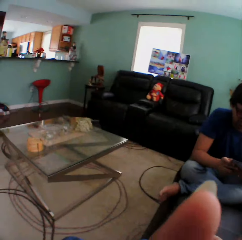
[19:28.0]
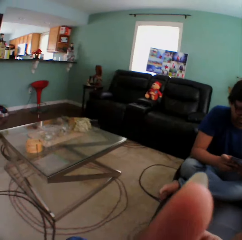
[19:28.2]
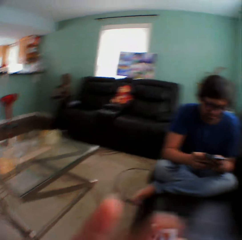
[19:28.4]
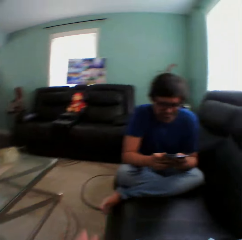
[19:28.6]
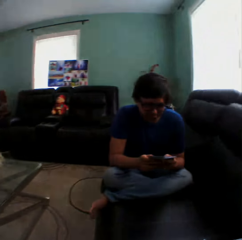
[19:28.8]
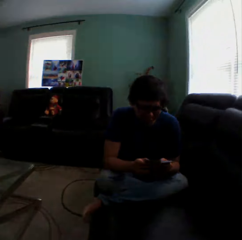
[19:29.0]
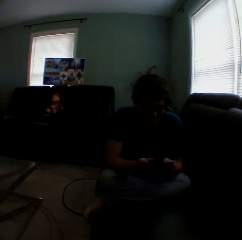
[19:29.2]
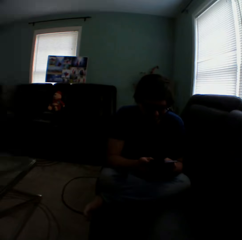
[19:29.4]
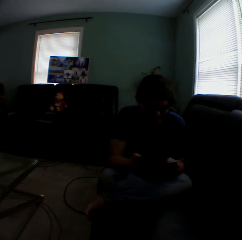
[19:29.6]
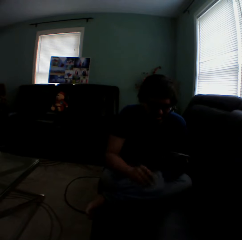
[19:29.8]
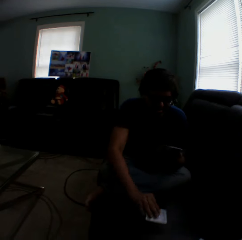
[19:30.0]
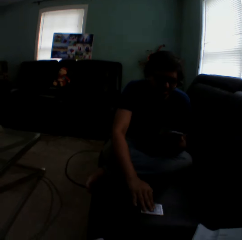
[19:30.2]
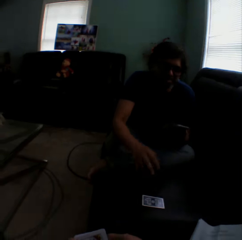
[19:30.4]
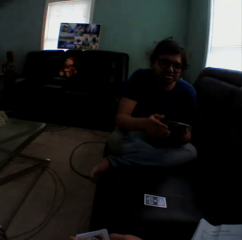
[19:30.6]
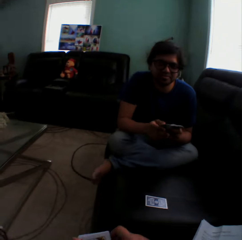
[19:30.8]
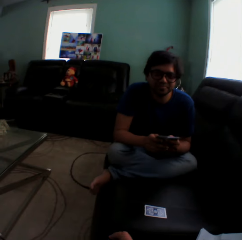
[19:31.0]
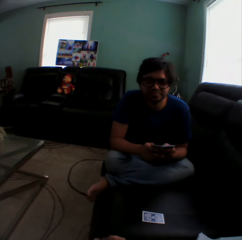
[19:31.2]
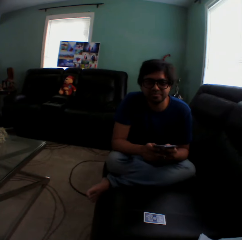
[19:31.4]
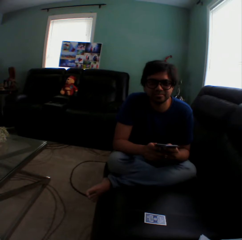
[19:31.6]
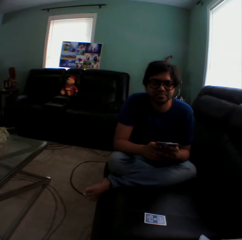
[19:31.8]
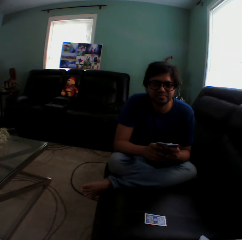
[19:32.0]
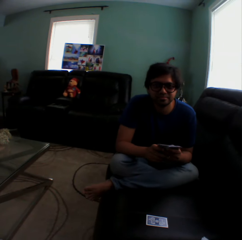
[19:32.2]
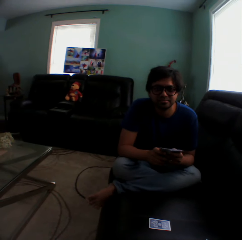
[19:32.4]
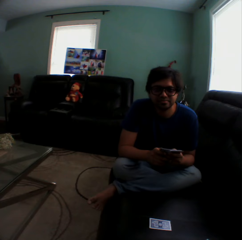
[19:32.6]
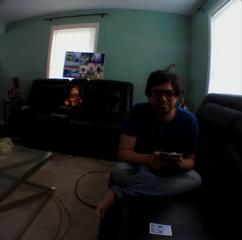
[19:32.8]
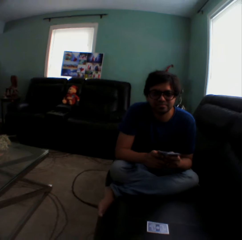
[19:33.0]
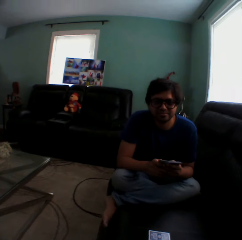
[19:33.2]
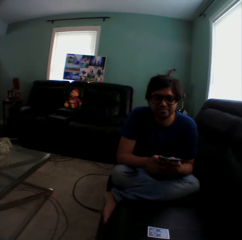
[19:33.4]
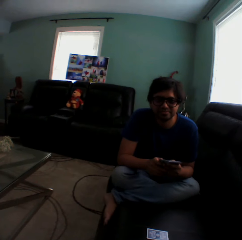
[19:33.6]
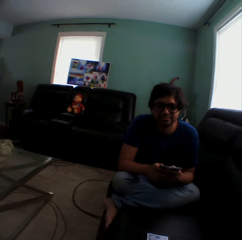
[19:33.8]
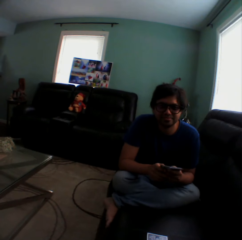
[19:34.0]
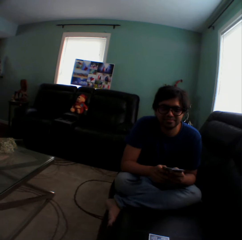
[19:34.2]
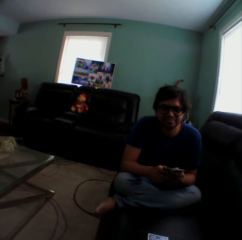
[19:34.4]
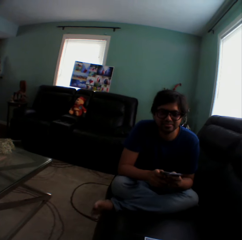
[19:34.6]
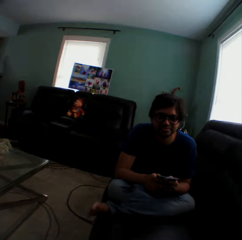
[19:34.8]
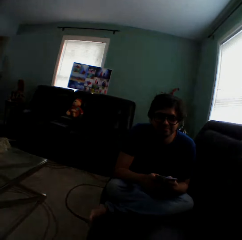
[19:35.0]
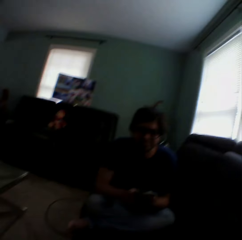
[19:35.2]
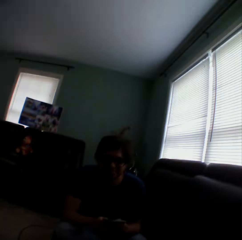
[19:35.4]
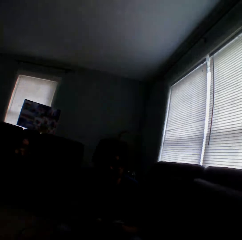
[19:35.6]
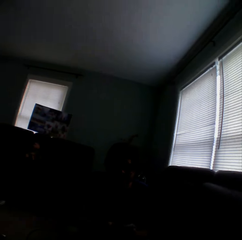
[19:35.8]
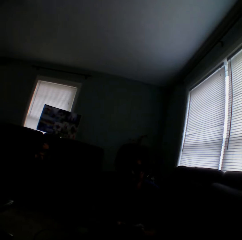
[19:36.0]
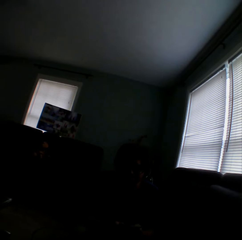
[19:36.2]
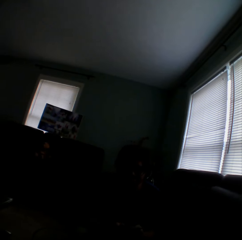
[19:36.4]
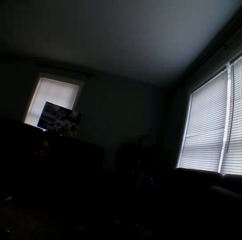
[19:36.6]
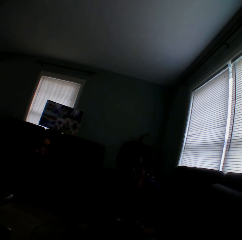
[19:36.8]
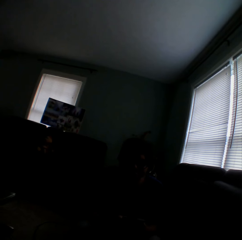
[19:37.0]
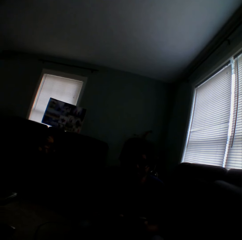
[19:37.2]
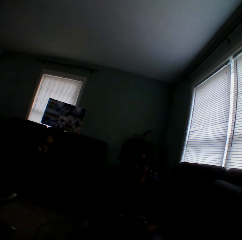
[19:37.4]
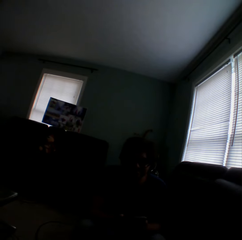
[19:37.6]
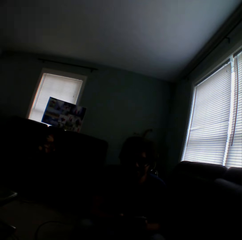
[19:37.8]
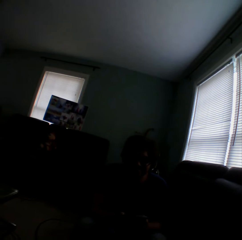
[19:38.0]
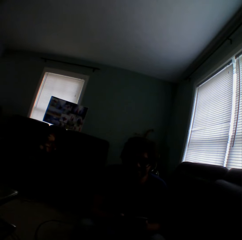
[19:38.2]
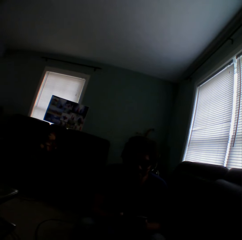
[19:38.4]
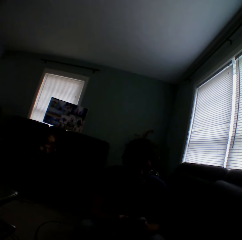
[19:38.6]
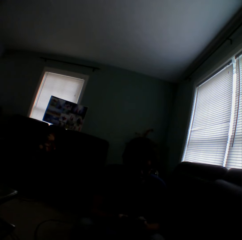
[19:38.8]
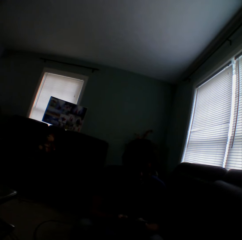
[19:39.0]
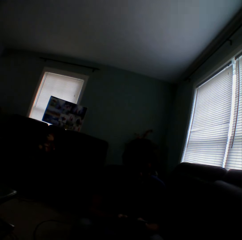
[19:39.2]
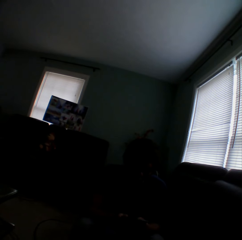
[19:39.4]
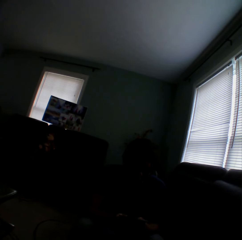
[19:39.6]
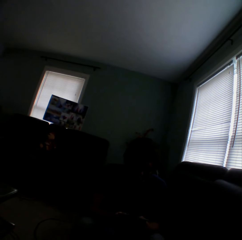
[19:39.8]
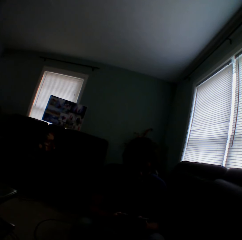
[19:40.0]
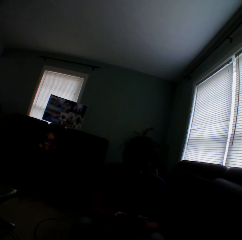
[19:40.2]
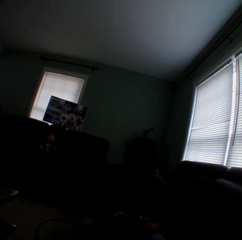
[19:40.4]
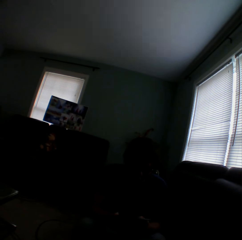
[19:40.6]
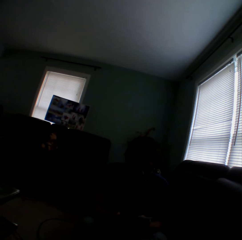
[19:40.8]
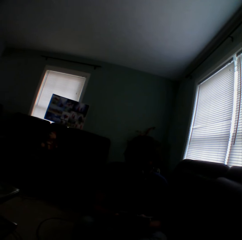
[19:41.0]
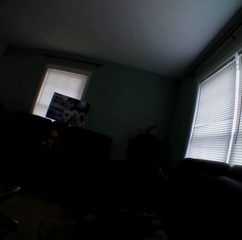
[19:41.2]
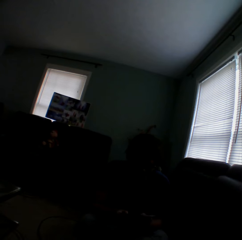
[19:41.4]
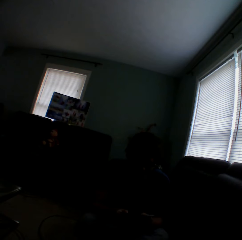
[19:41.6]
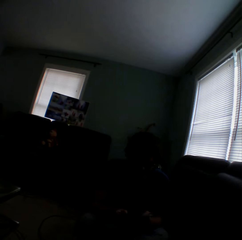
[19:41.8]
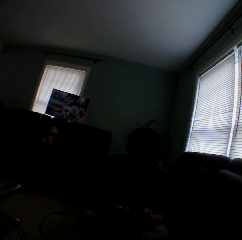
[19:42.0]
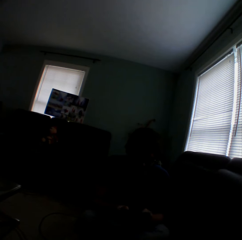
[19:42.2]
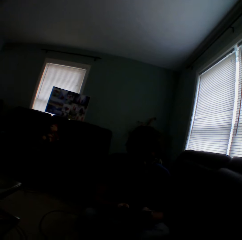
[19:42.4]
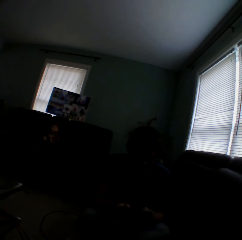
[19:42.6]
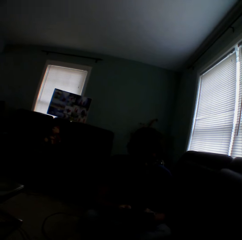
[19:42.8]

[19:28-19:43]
The camera wearer touches the face. A man holds playing cards. The man puts a playing card on the couch. The man sways the foot. The man holds playing cards. The camera wearer turns to the side. The man arranges cards in a hand.

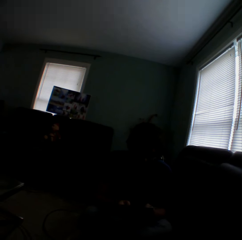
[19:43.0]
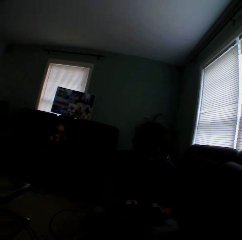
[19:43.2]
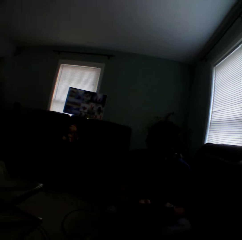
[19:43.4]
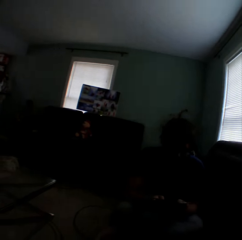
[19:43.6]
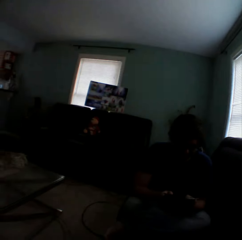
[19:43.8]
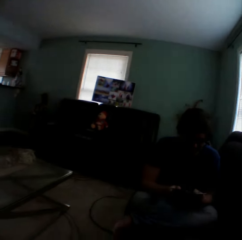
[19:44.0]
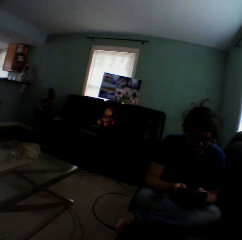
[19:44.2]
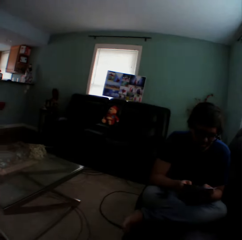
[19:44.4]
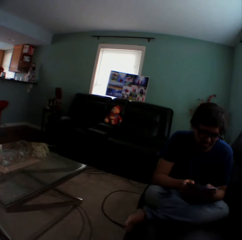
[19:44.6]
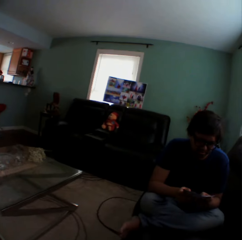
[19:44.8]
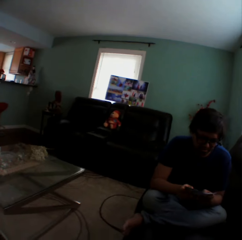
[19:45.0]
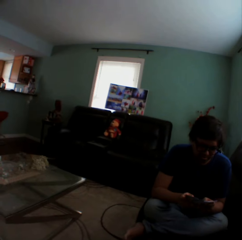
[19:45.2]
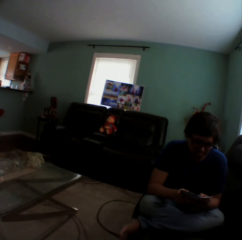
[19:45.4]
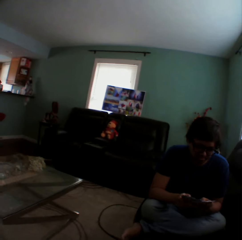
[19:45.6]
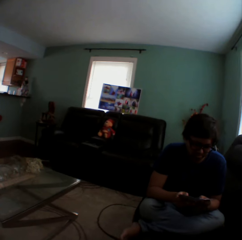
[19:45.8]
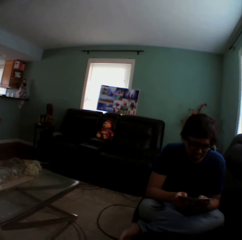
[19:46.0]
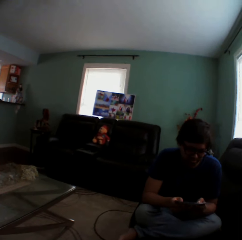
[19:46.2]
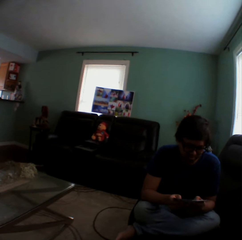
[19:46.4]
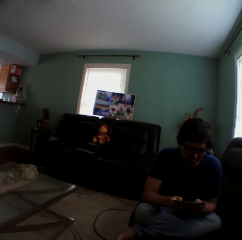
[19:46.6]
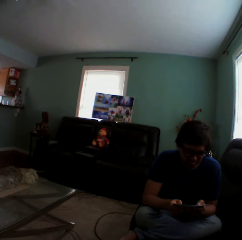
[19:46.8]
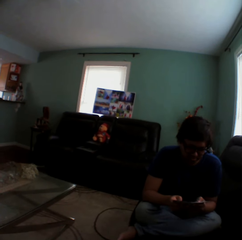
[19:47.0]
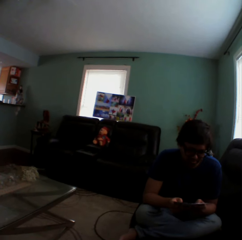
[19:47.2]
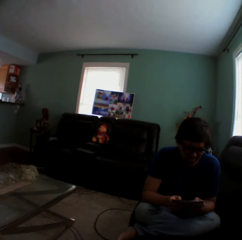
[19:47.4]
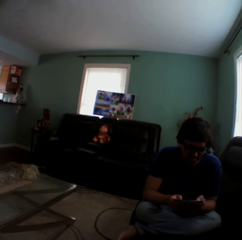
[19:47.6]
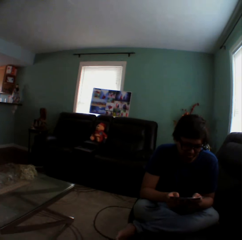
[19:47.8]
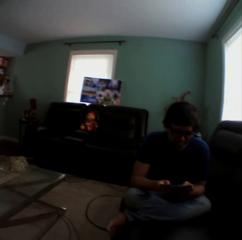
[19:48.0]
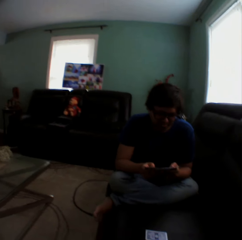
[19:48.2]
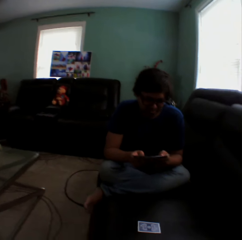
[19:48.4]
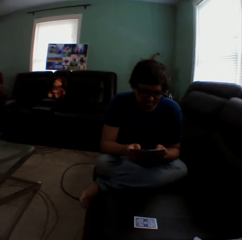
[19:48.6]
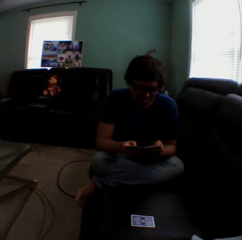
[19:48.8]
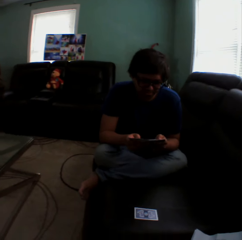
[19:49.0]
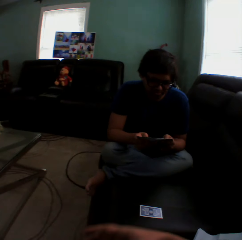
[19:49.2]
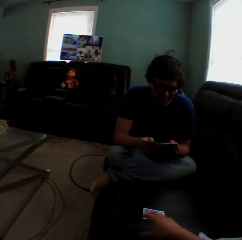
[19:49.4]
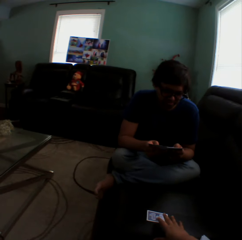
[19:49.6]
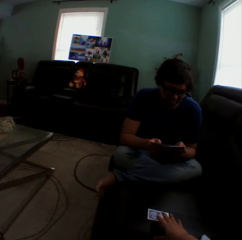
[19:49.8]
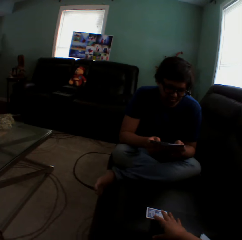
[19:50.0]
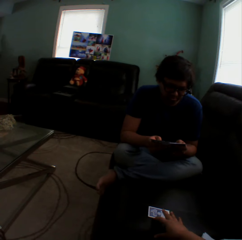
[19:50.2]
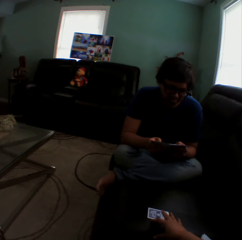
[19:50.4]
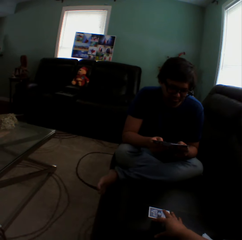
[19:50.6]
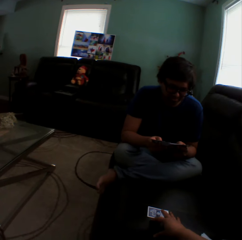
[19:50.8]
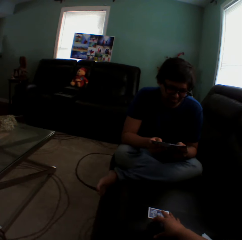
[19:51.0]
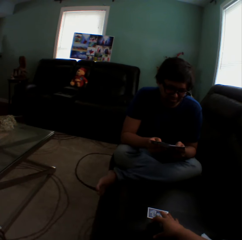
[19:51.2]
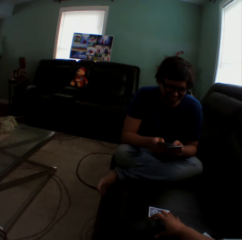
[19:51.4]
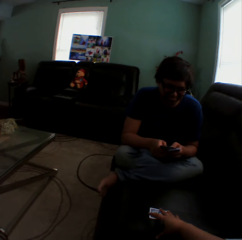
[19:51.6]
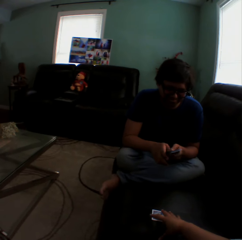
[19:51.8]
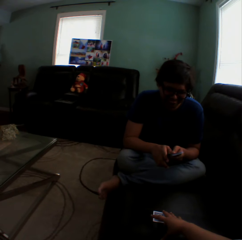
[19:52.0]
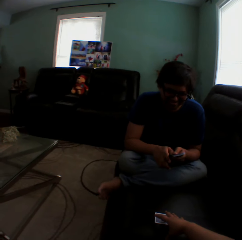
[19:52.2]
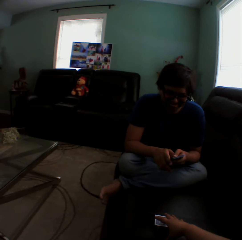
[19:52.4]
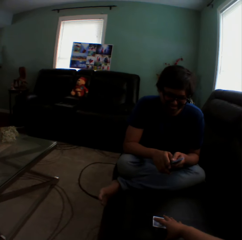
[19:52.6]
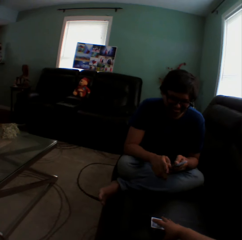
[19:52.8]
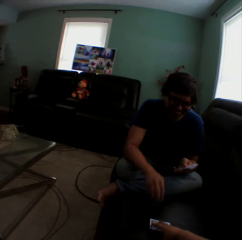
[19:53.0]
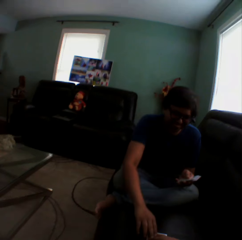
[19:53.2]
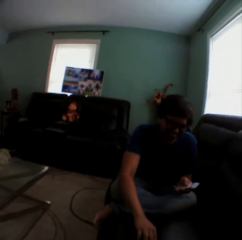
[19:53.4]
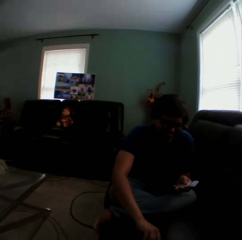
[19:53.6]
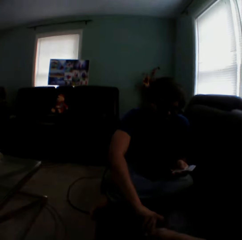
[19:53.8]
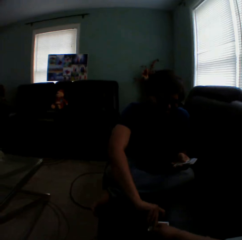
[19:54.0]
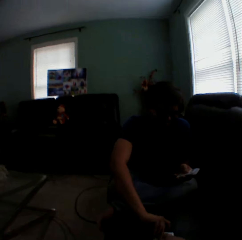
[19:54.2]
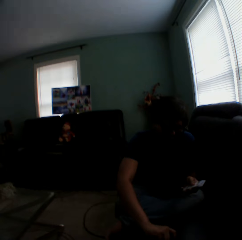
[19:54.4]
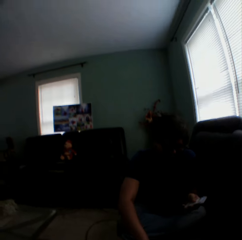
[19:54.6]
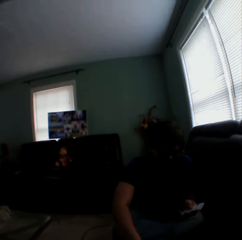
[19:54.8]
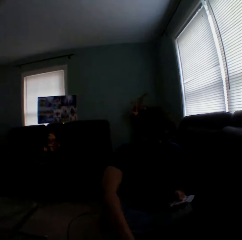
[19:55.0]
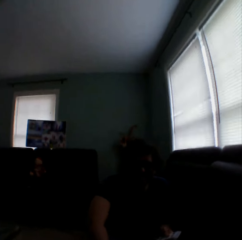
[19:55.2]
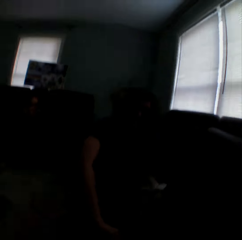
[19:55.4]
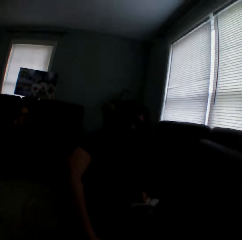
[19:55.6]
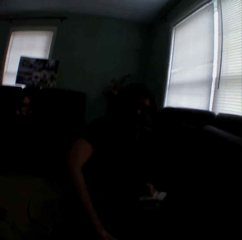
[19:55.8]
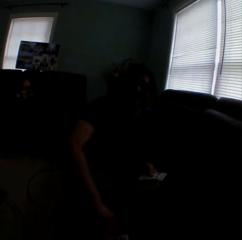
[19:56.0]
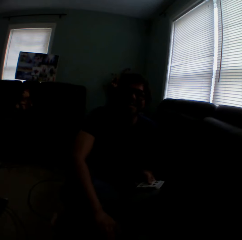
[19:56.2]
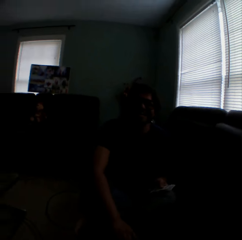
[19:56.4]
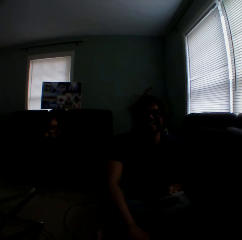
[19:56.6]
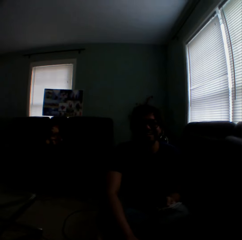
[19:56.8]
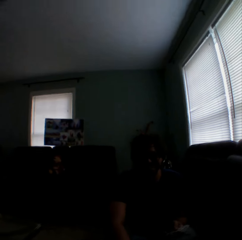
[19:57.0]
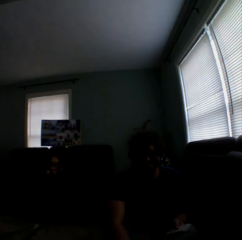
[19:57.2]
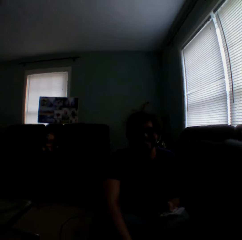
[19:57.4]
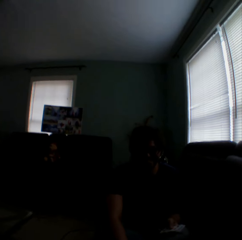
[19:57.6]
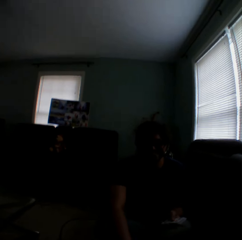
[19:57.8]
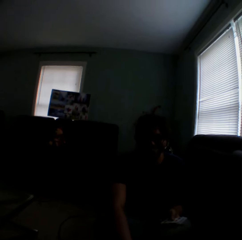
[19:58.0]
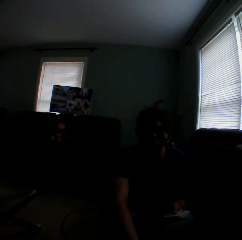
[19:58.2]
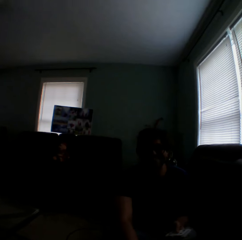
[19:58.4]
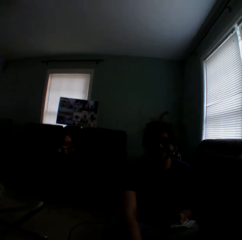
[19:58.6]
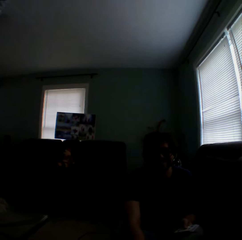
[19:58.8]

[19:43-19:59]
A man holds playing cards. The camera wearer turns to the side. The man holds playing cards. The camera wearer touches a card on the couch. They hold a playing card on the couch. The man turns a card on the couch and holds a playing card on the couch. The camera wearer turns to the side.
